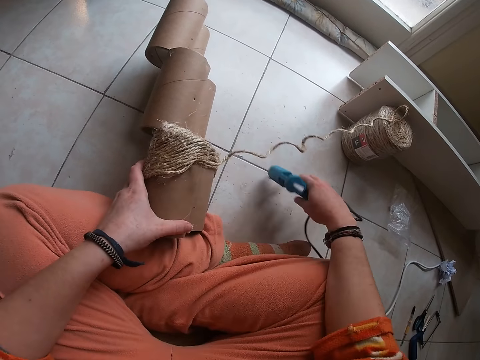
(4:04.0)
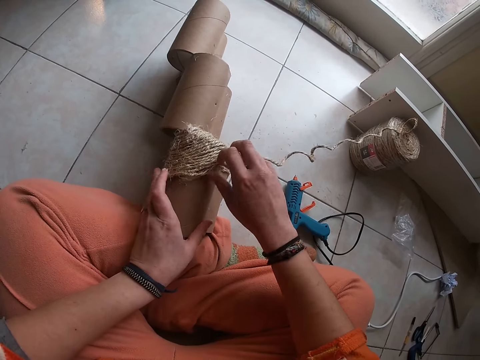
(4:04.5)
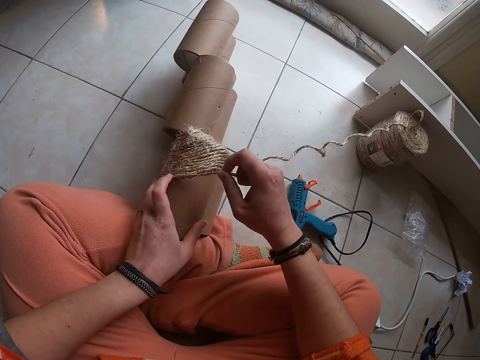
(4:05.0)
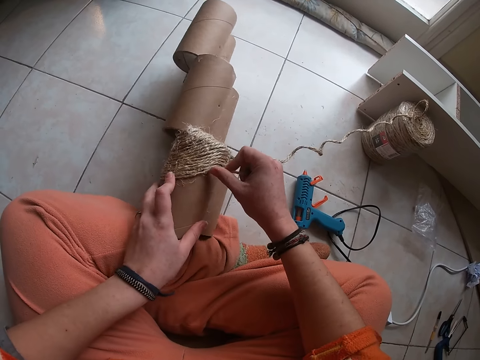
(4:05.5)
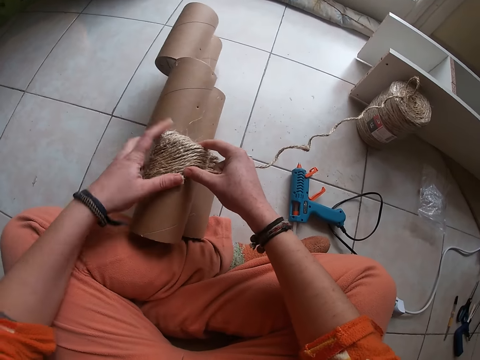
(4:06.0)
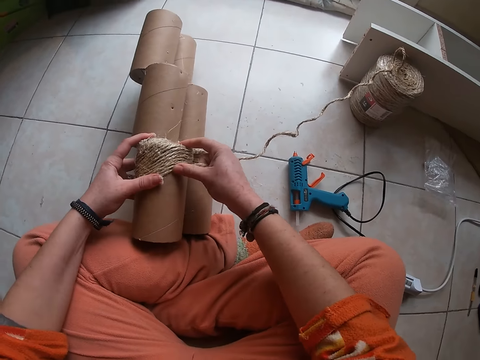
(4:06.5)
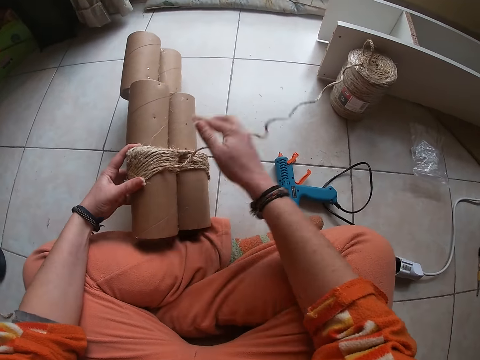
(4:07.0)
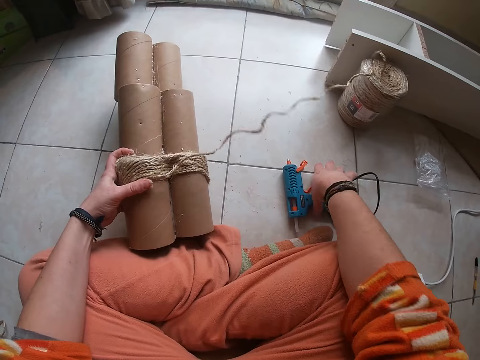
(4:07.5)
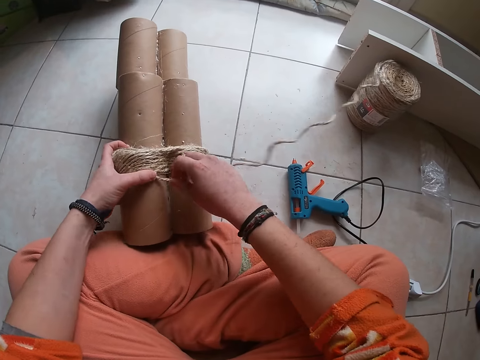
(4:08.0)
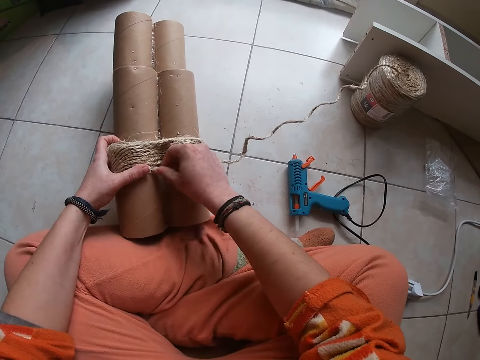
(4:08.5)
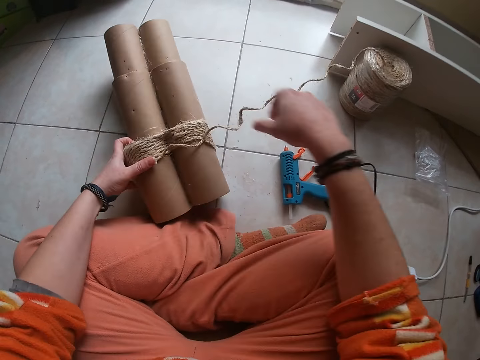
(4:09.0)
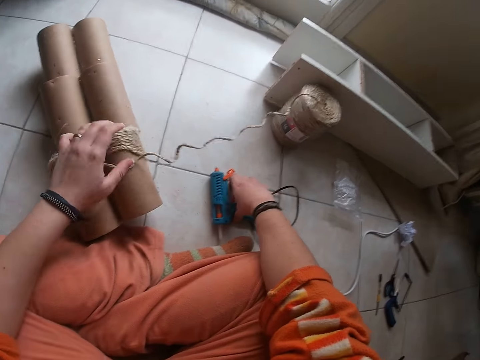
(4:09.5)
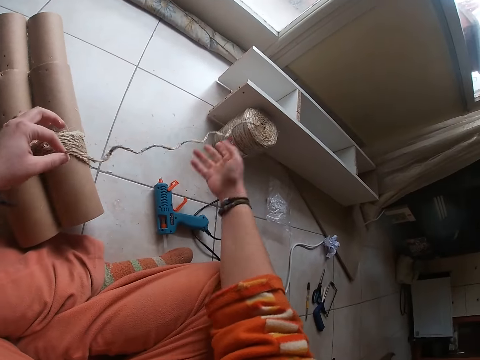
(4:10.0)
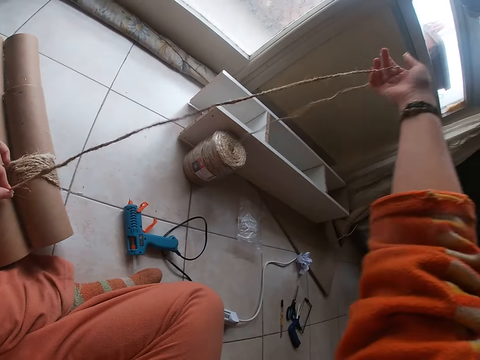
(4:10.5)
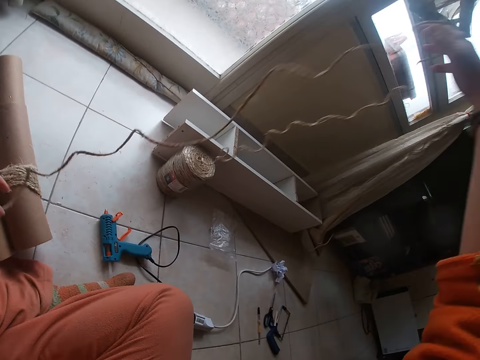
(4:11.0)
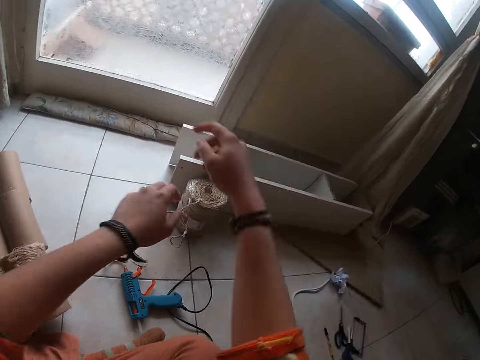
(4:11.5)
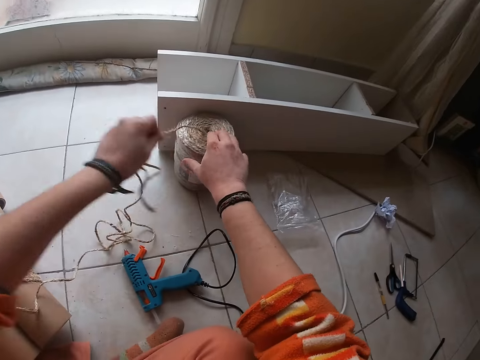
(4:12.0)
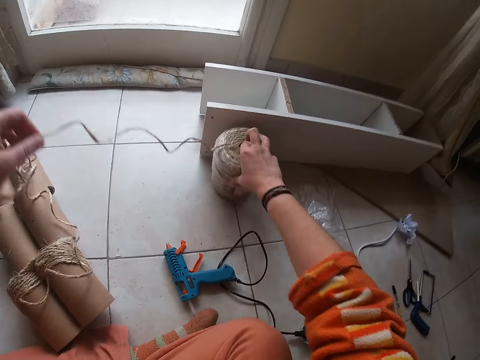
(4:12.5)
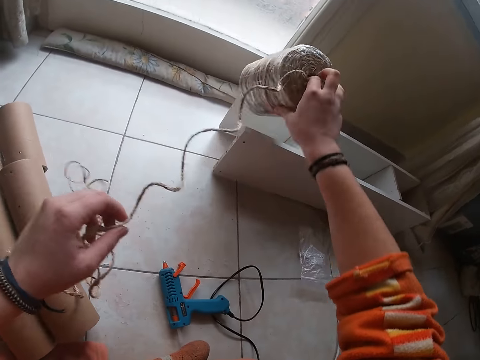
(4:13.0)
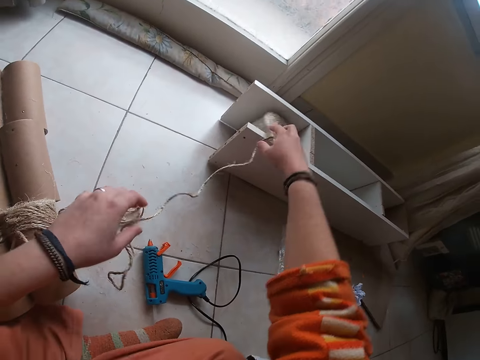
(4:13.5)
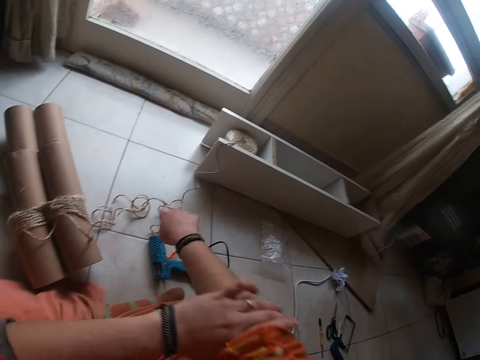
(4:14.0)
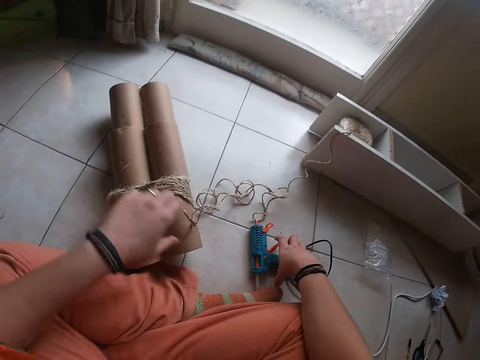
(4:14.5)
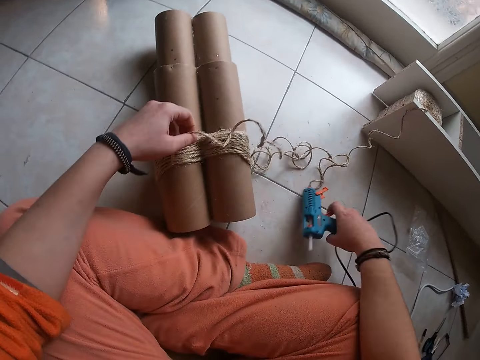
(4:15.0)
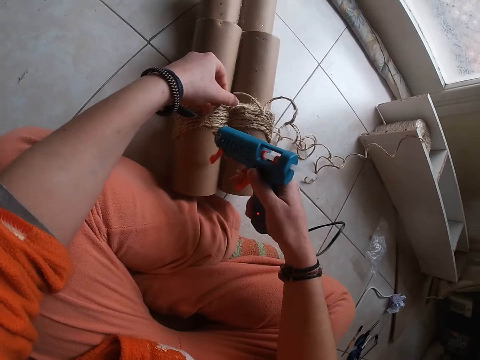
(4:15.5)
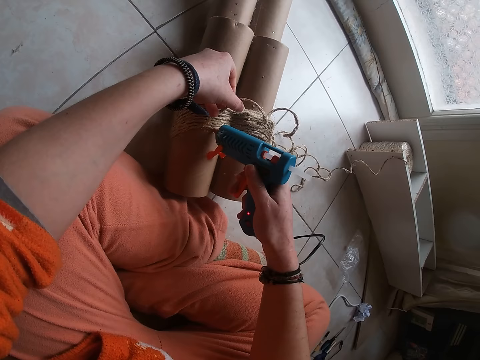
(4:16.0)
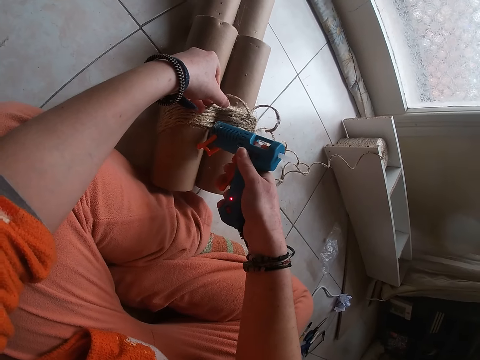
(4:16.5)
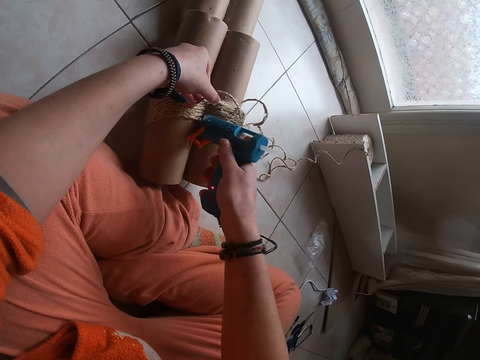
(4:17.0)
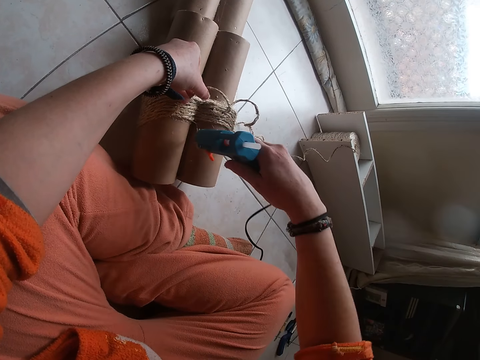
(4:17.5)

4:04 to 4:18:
The camera wearer drops the hot glue gun on the floor with her right hand. She attaches thread in glue on a structure. She presses the wires on the craft with her fingers. She touches the hot glue gun on the floor with her right hand and holds the glue gun on the floor. She attaches the thread in glue on the structure. She presses the wires on the craft with her fingers. She touches the hot glue gun on the floor with her right hand and holds the glue gun on the floor. She stretches the wires with both her hands. She pulls wires with her left hand from a roll. She carries the wire roll with her right hand. She lifts thread yarn from the floor. She drops the wire roll in the middle of a shelf or wooden stand on the floor with her right hand. She rolls her right sleeve with her left hand. She picks up the hot glue gun from the floor with her right hand. She applies glue on the craft with the hot glue gun in her right hand.

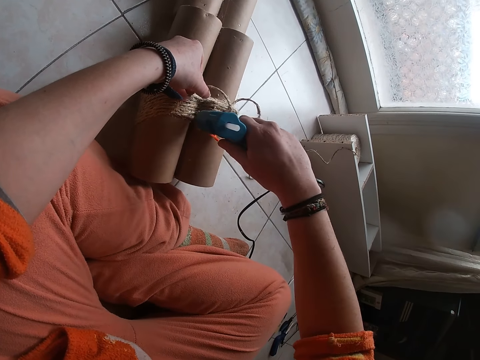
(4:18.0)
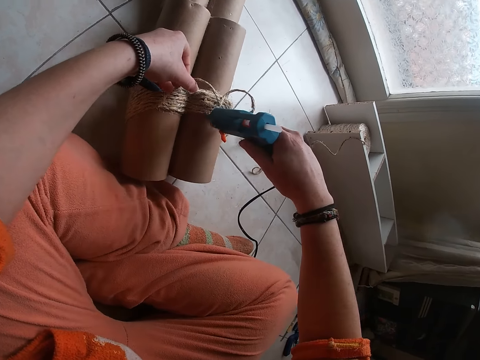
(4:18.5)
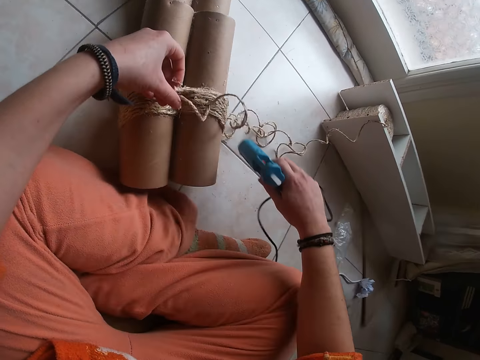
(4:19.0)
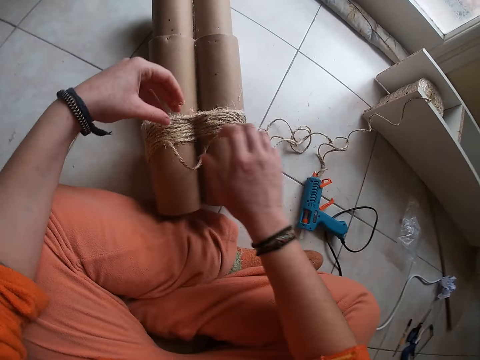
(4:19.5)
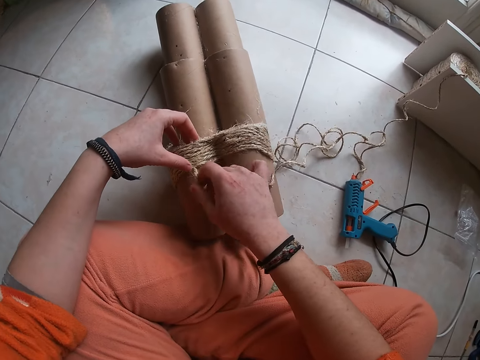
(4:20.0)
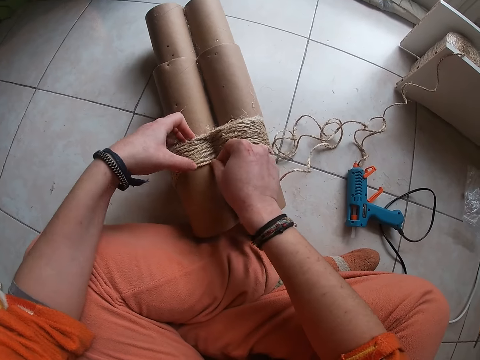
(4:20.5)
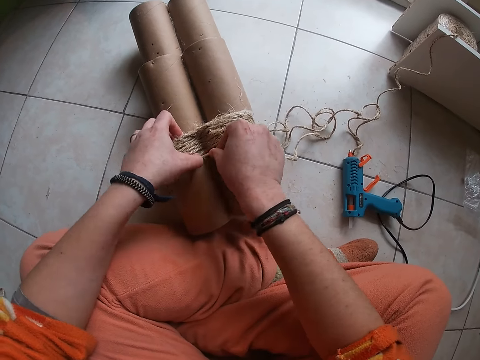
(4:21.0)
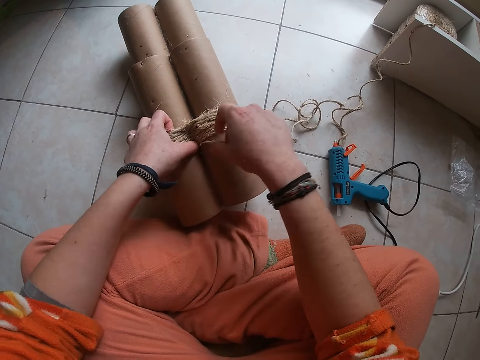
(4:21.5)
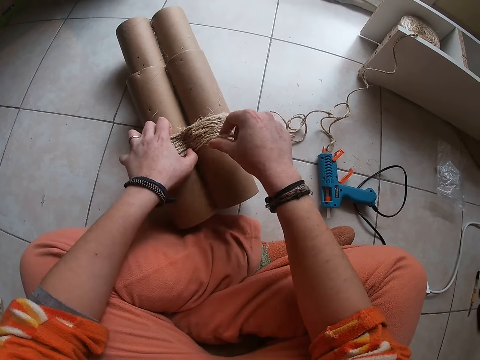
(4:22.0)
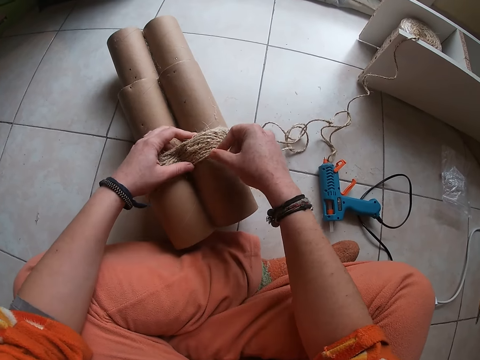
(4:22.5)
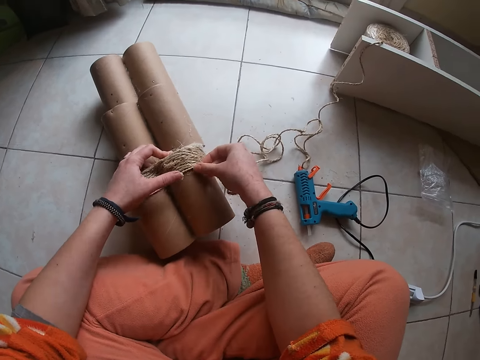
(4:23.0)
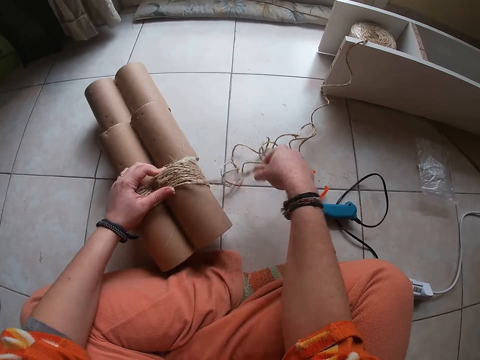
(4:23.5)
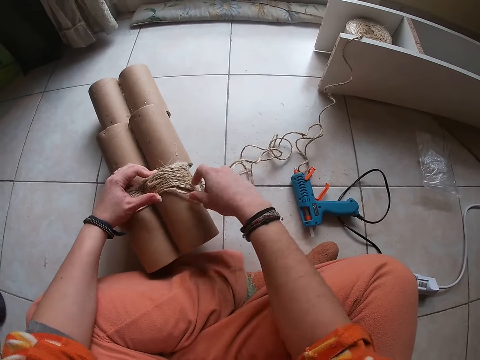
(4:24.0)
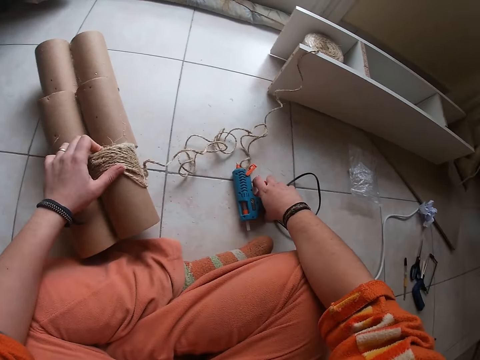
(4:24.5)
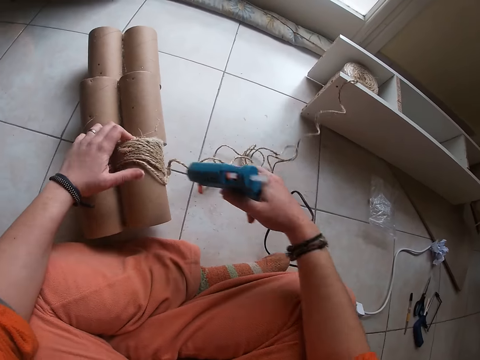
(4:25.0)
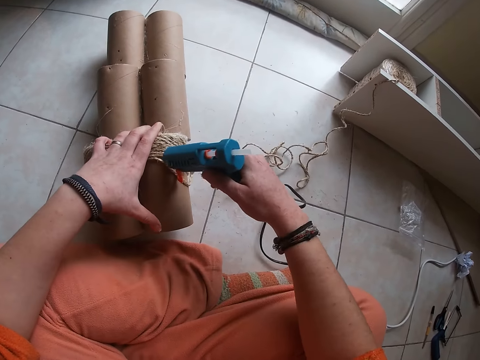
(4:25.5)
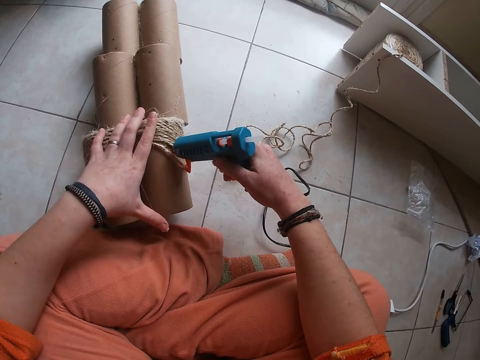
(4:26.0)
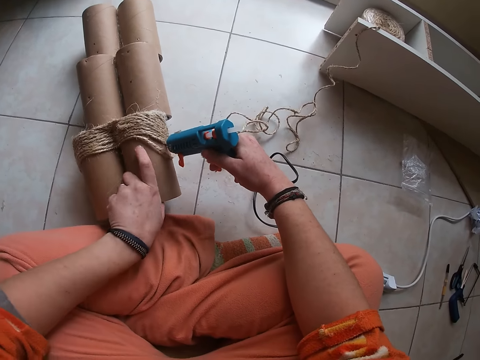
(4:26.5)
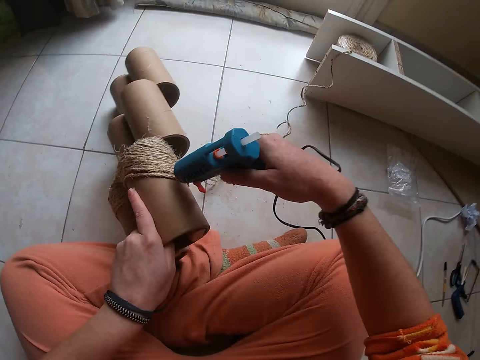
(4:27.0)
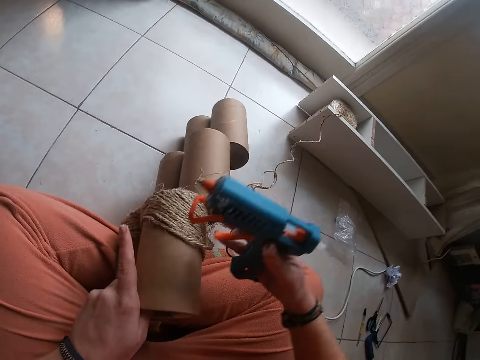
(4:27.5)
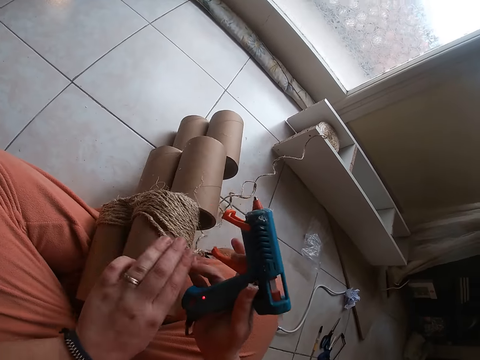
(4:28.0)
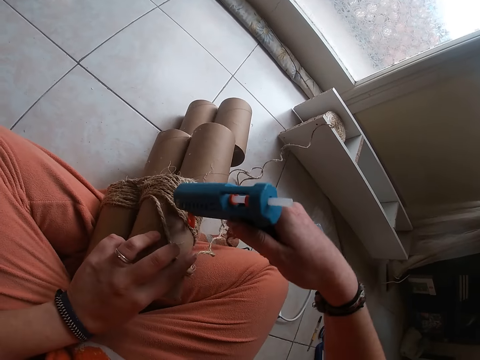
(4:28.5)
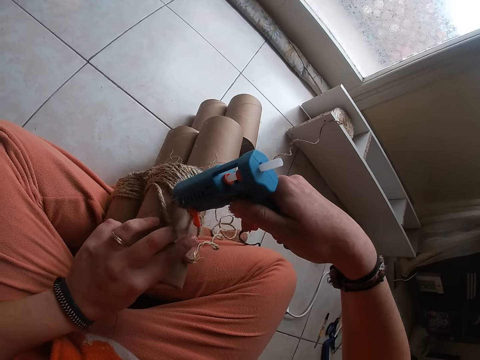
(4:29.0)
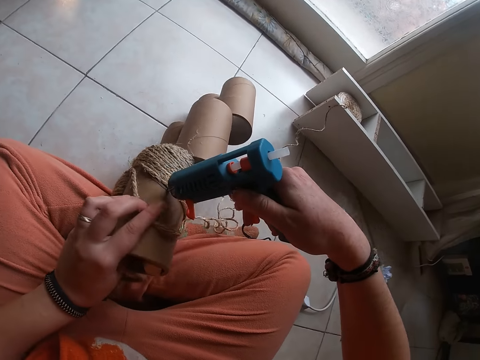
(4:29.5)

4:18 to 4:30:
The camera wearer drops the hot glue gun on the floor with her right hand. She attaches thread in glue on a structure. She presses the wires on the craft with her fingers. She picks up the hot glue gun from the floor with her right hand. She applies glue on the craft with the hot glue gun in her right hand. She takes the craft from the floor with her left hand. She drops the structure on her legs. She applies glue on the craft with the hot glue gun in her right hand.
